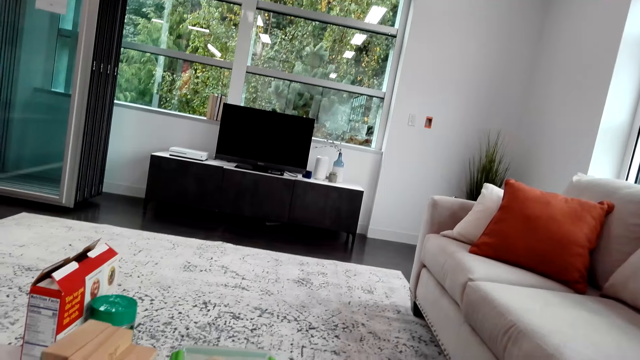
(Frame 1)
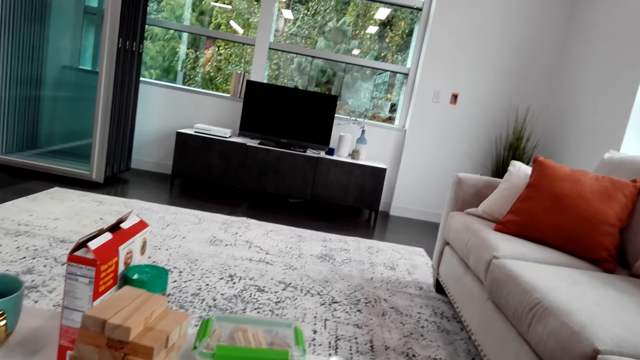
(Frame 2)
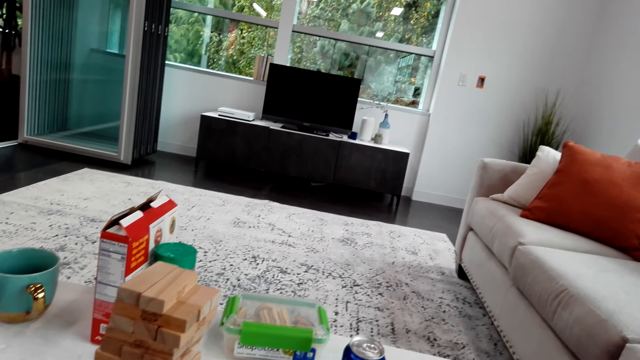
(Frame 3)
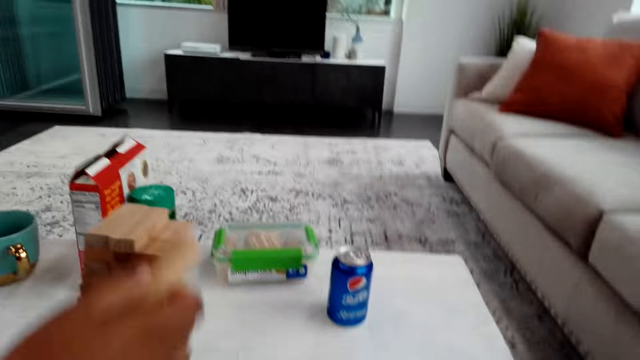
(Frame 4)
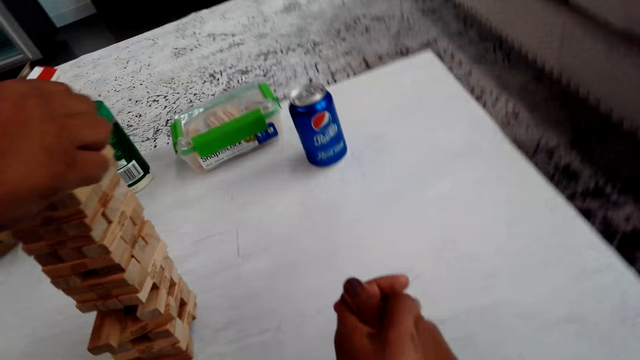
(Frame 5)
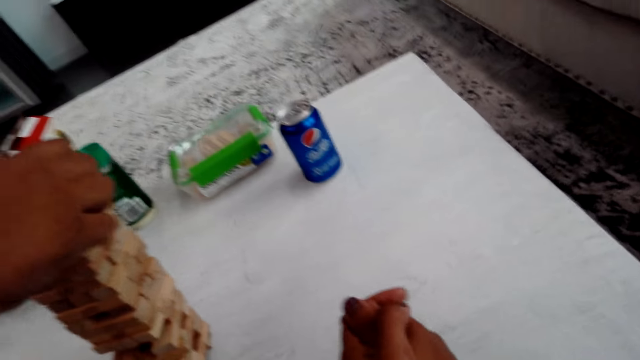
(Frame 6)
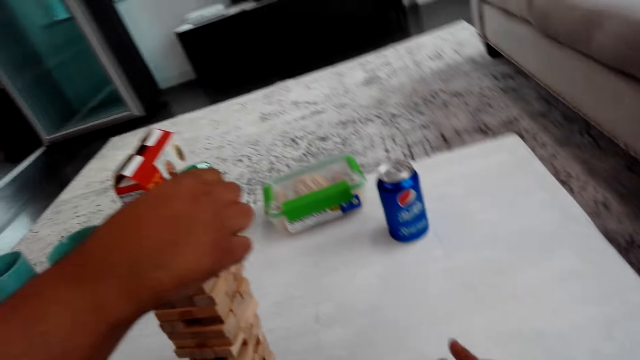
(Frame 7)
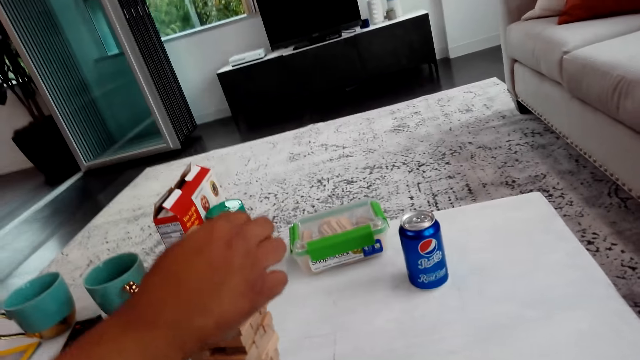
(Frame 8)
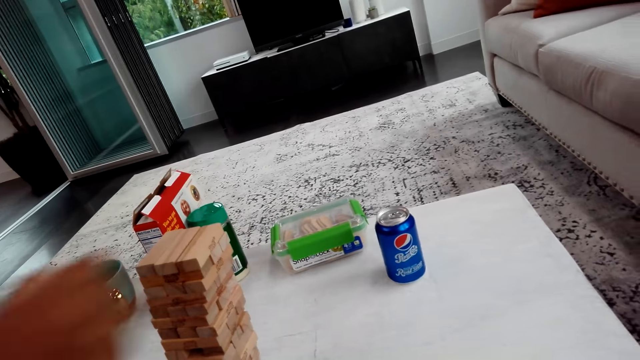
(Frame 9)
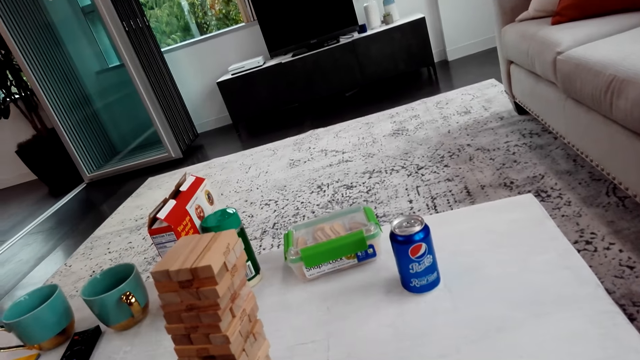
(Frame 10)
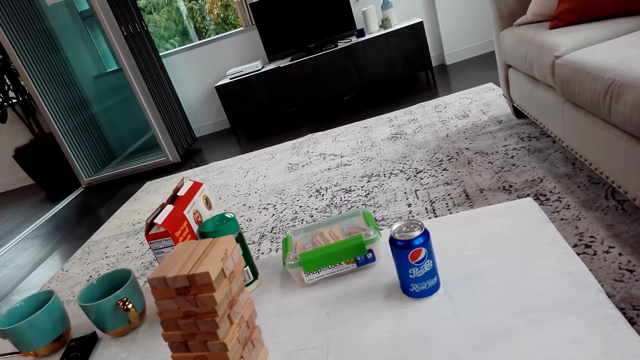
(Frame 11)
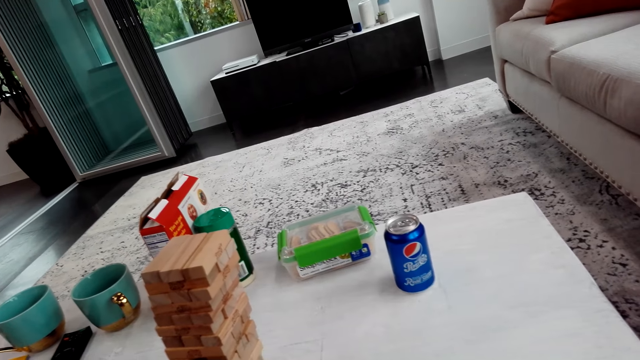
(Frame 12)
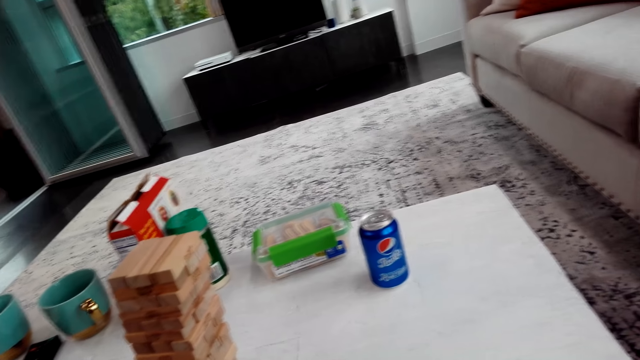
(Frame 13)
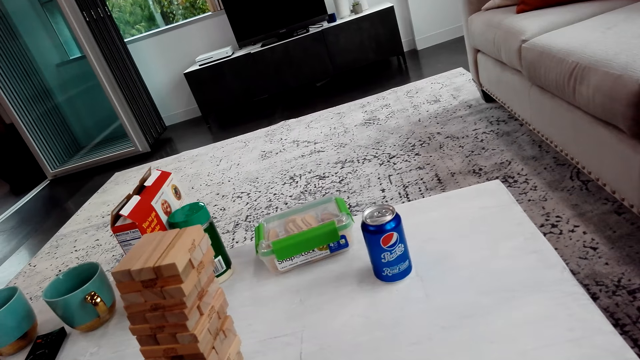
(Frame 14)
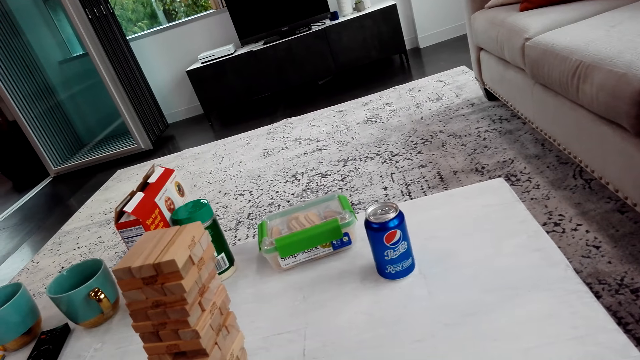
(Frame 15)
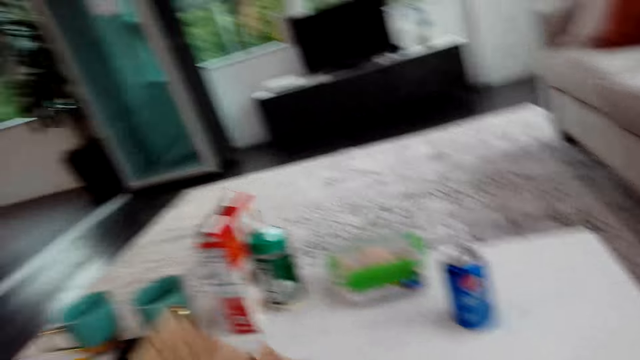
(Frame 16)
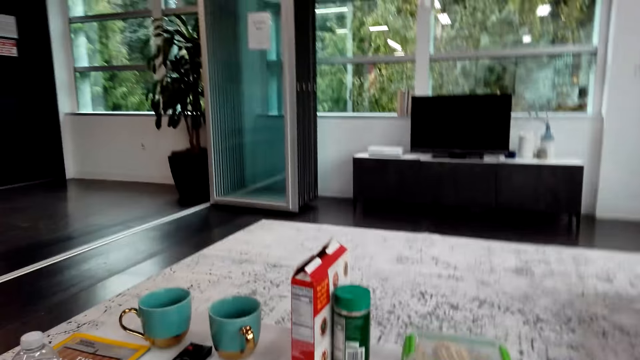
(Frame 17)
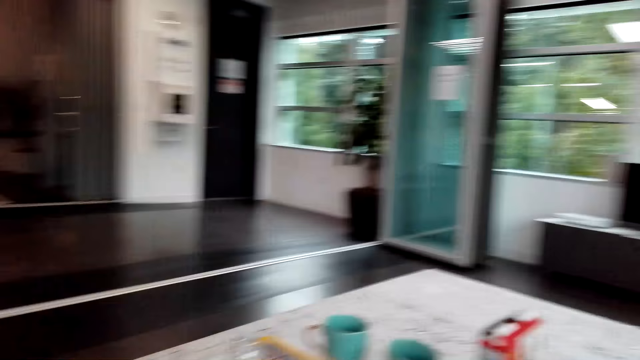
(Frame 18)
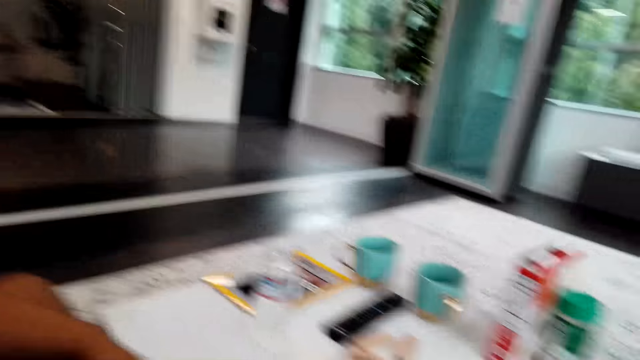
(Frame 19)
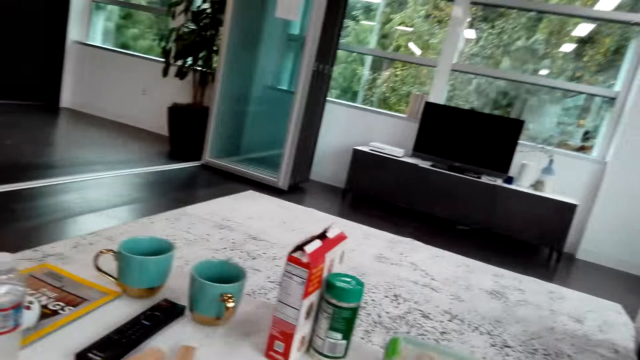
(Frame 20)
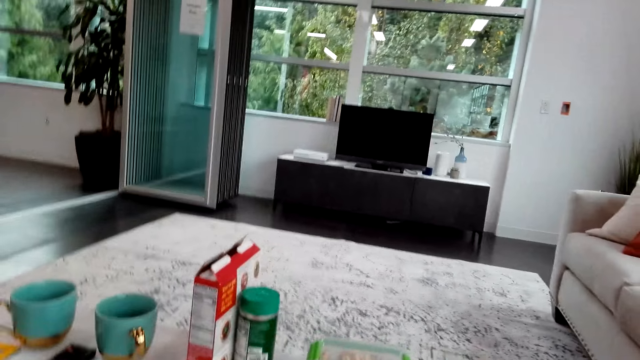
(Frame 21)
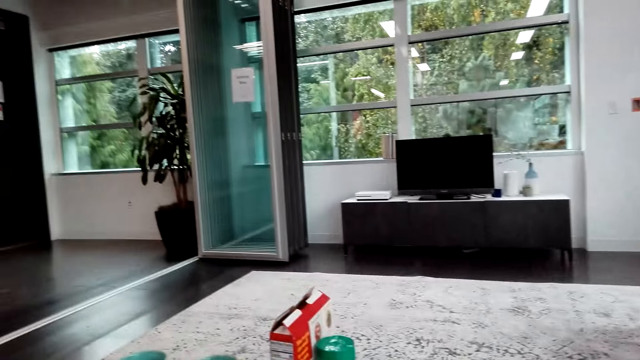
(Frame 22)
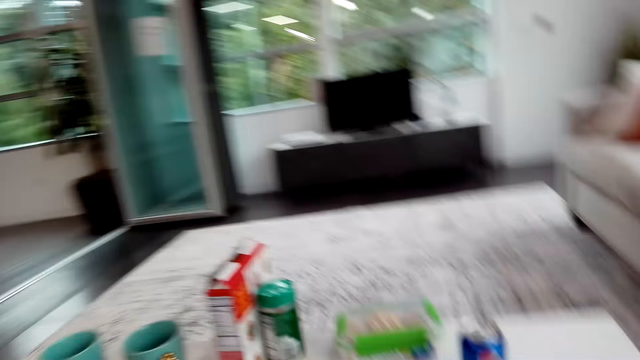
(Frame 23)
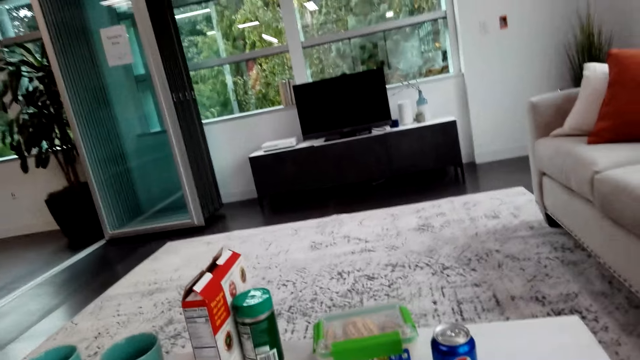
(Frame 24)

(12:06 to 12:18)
A man puts a block on the top. The camera wearer talks with the man. The man plays the trembling tower. The man drops the blocks. The camera wearer talks with the man. They look around.

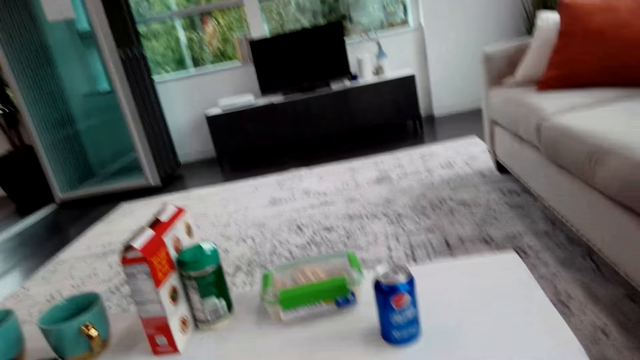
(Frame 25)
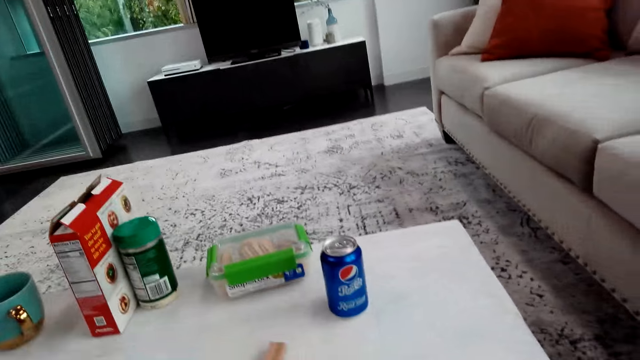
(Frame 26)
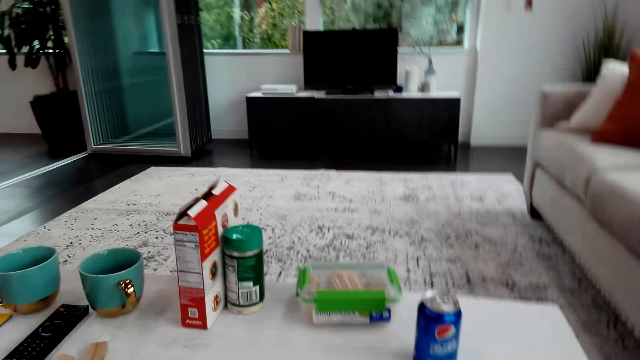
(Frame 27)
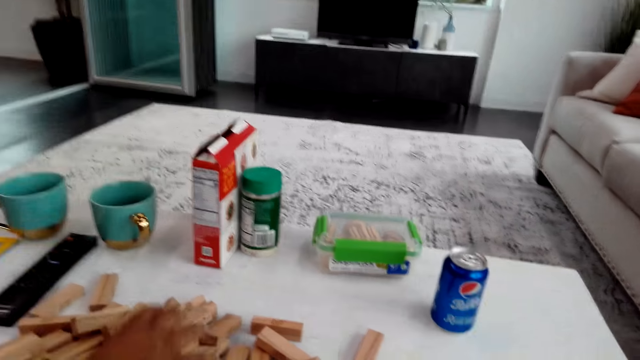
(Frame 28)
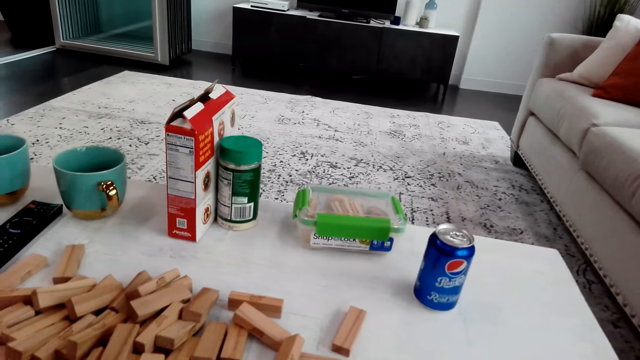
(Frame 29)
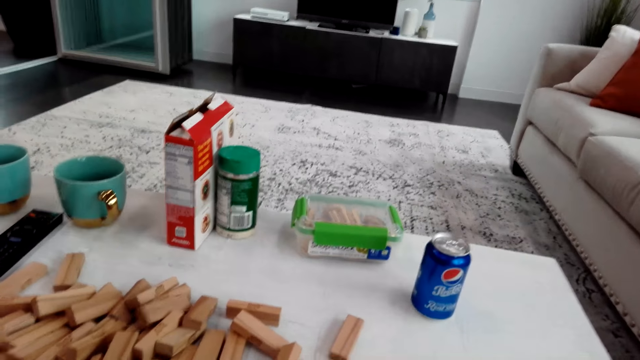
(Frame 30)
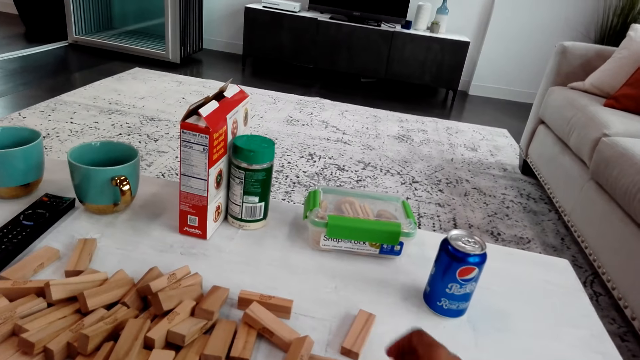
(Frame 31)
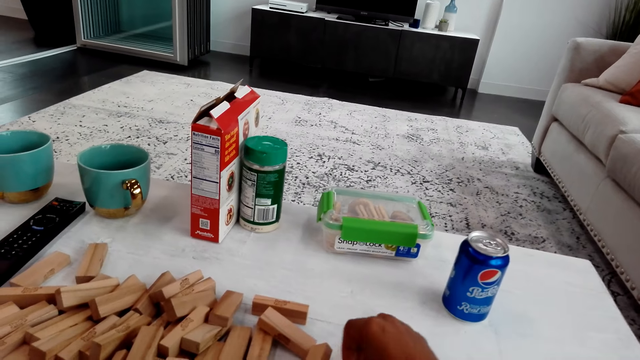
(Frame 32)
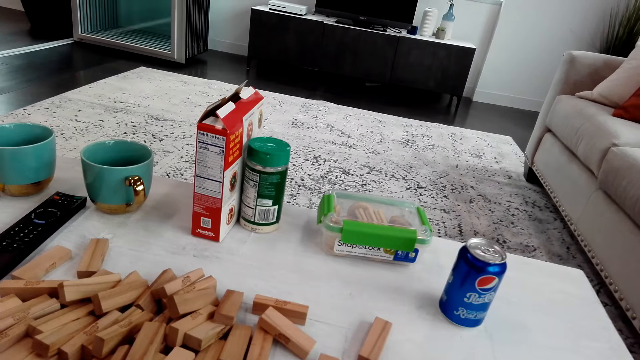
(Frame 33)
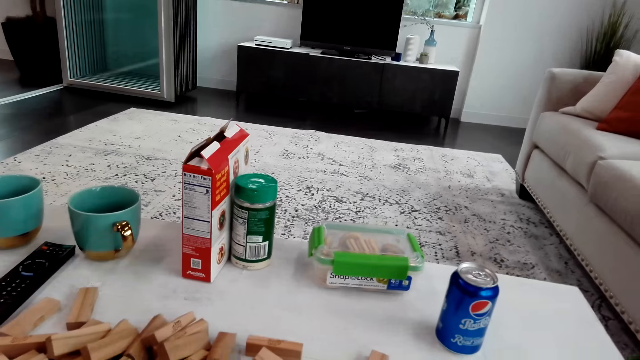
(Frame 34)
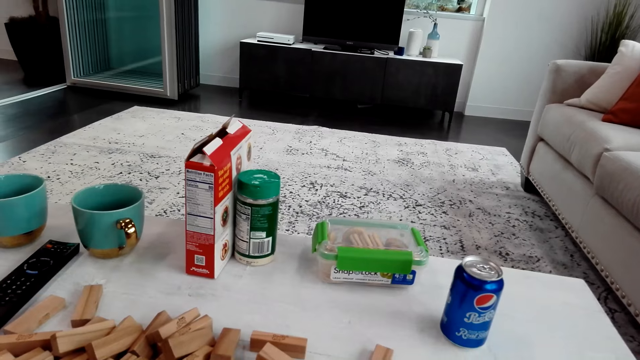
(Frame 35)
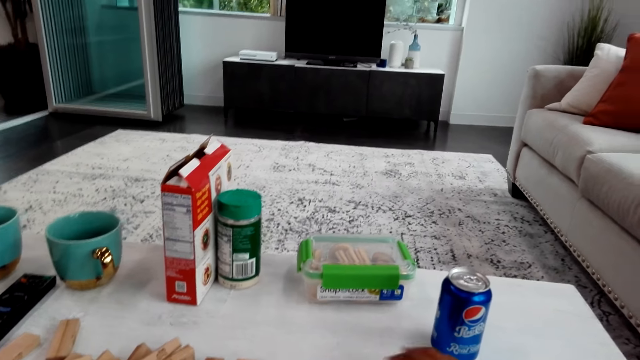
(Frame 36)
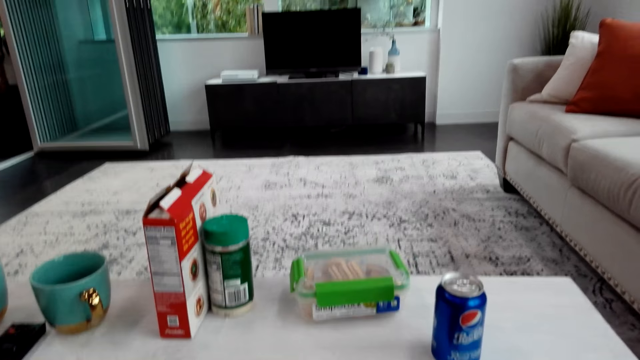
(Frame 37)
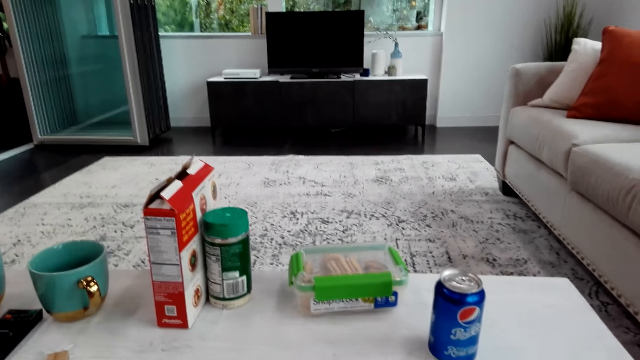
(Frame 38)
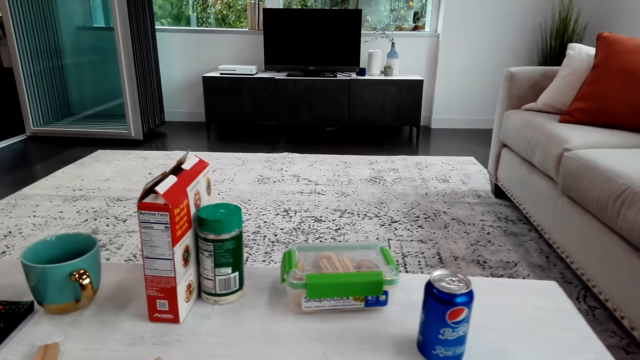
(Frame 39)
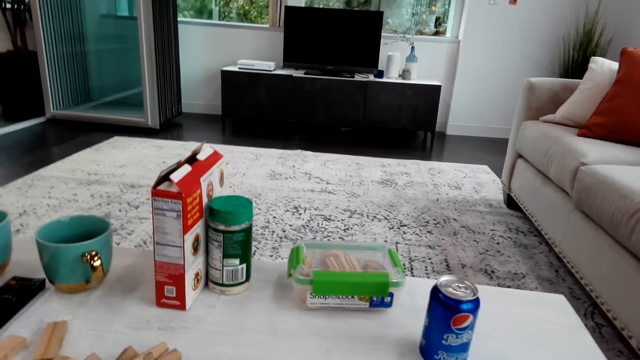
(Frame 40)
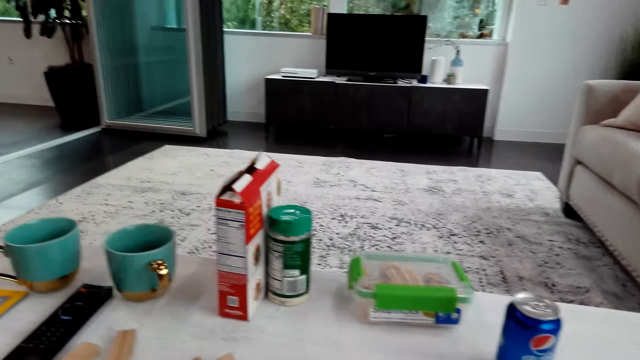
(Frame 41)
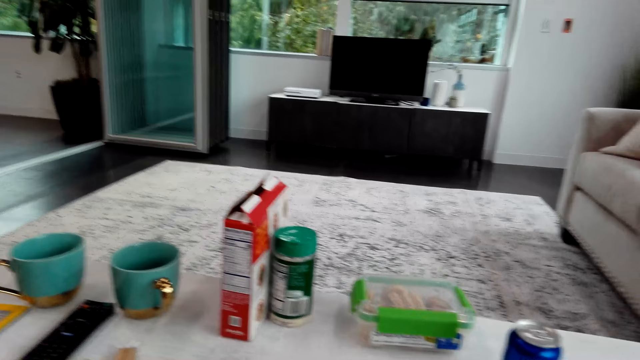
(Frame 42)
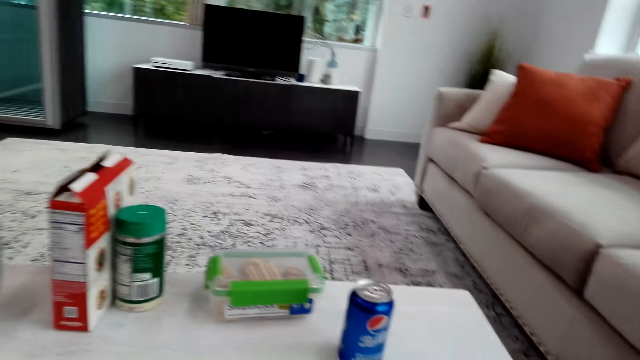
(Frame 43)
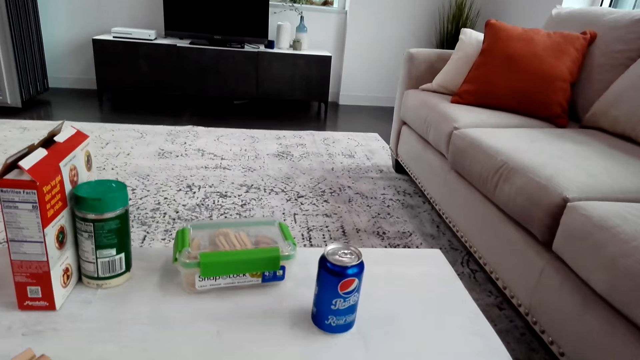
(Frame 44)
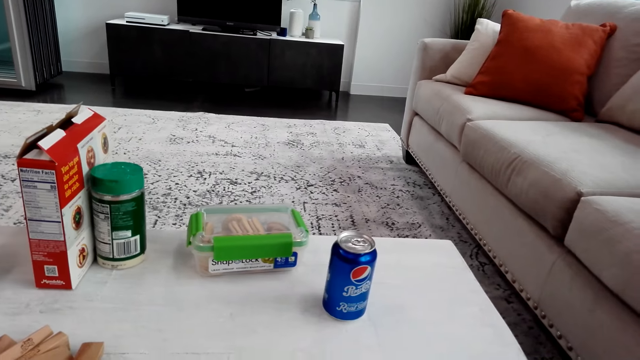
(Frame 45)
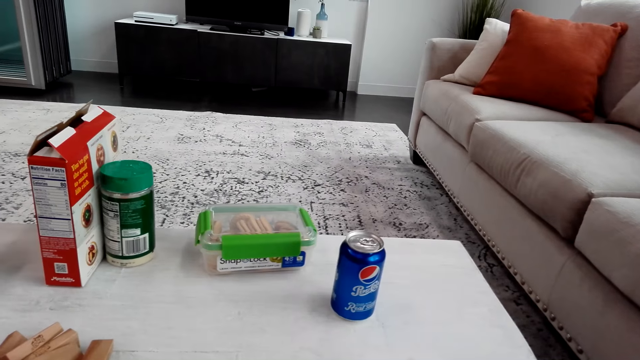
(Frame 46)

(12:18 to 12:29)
A man touches the blocks on the table. The camera wearer talks with the man. They play the trembling tower. They touch the blocks on the table. They talk with the man. They look around.
